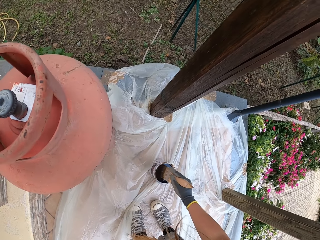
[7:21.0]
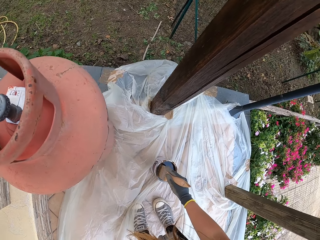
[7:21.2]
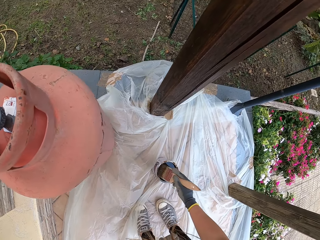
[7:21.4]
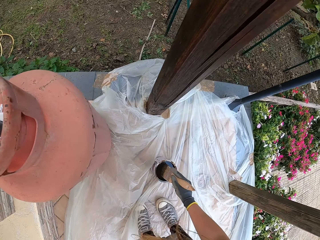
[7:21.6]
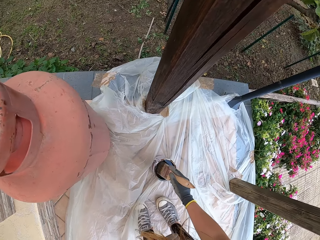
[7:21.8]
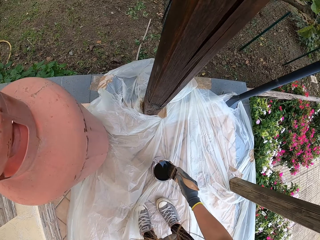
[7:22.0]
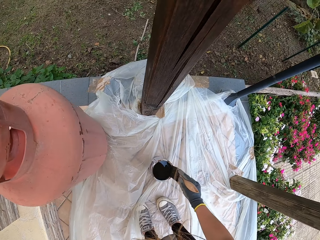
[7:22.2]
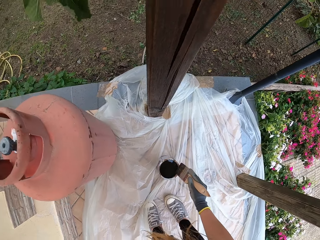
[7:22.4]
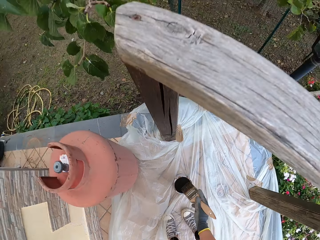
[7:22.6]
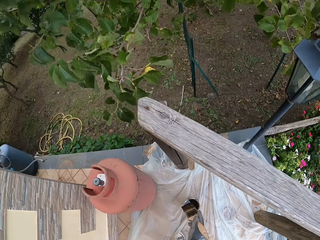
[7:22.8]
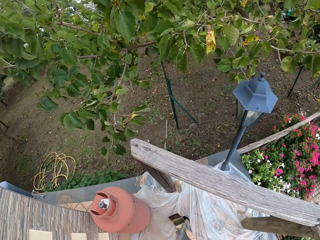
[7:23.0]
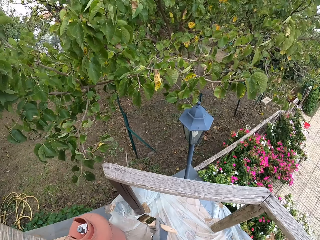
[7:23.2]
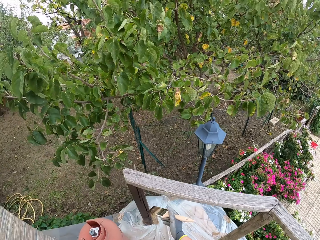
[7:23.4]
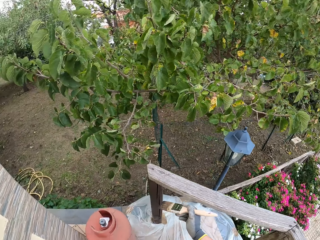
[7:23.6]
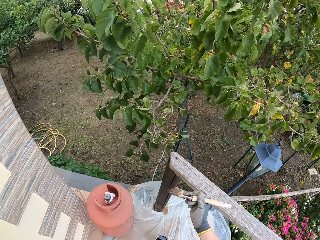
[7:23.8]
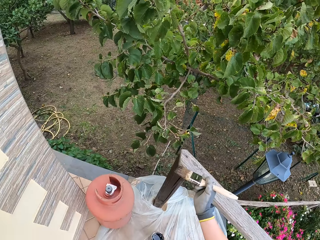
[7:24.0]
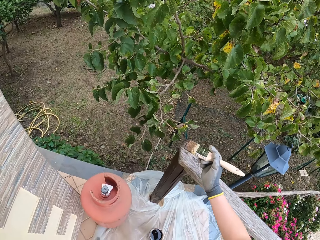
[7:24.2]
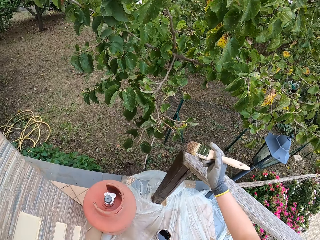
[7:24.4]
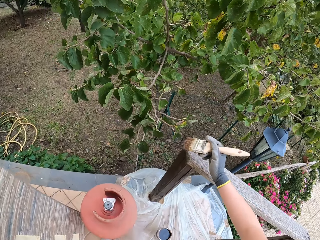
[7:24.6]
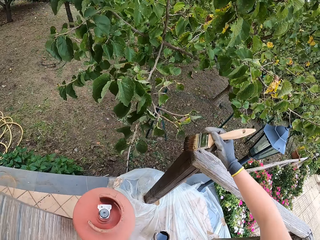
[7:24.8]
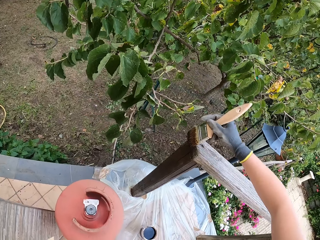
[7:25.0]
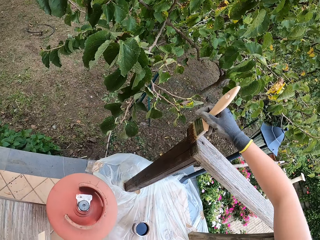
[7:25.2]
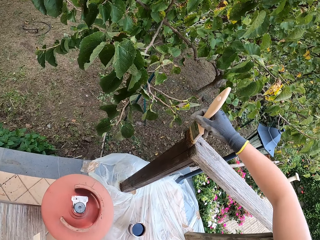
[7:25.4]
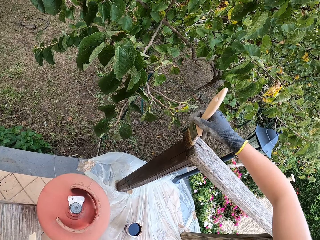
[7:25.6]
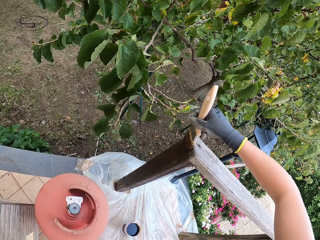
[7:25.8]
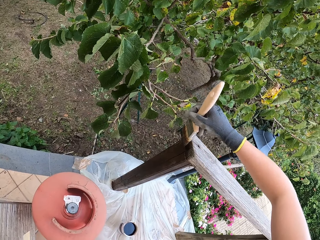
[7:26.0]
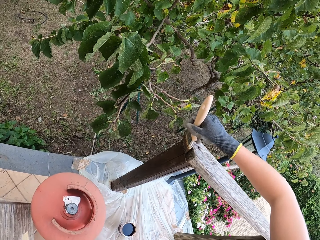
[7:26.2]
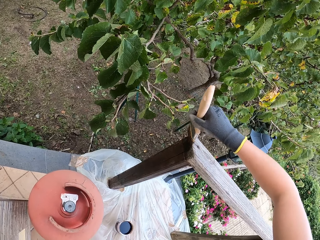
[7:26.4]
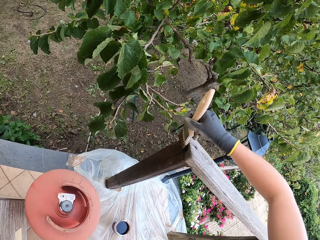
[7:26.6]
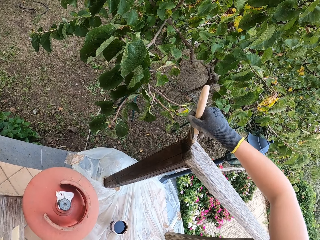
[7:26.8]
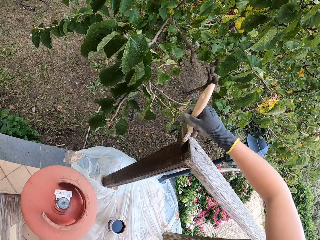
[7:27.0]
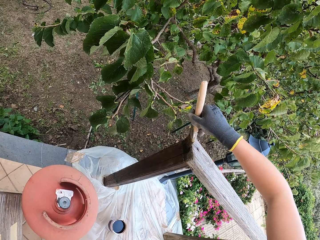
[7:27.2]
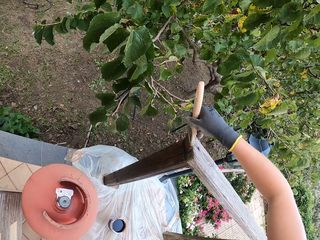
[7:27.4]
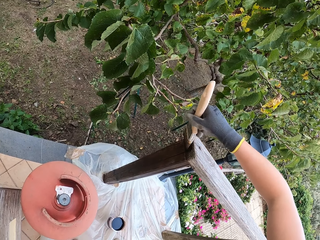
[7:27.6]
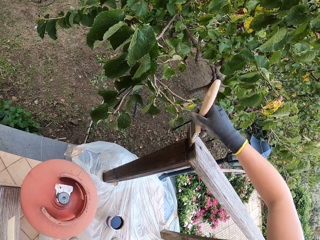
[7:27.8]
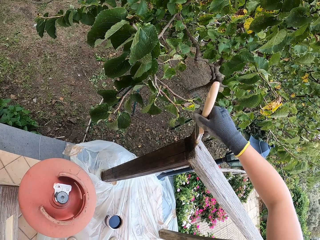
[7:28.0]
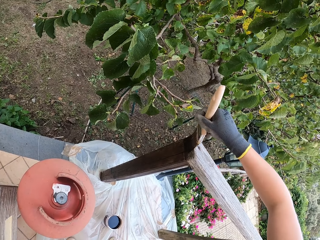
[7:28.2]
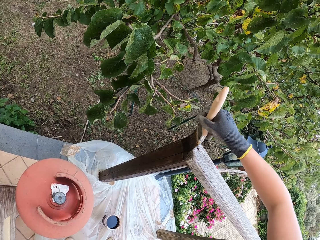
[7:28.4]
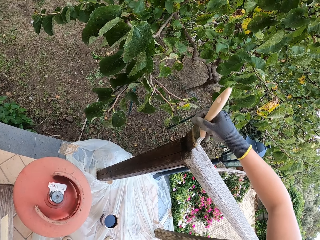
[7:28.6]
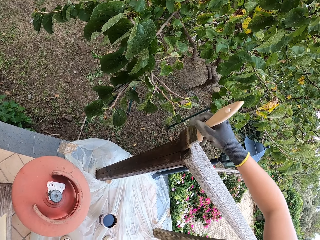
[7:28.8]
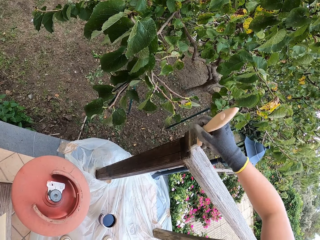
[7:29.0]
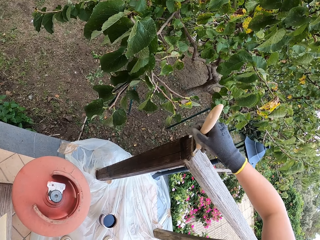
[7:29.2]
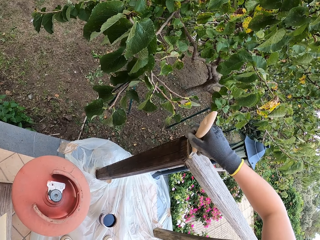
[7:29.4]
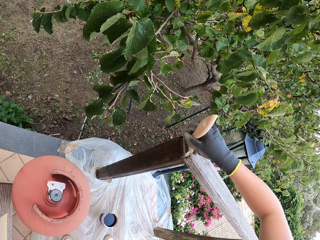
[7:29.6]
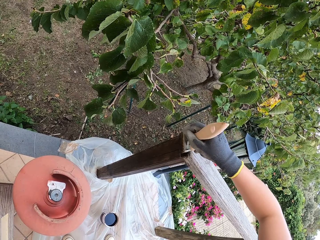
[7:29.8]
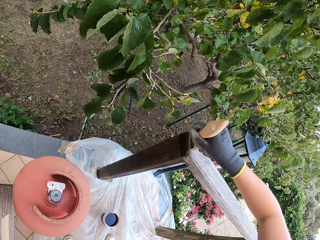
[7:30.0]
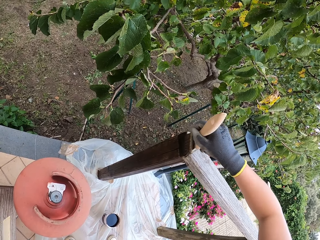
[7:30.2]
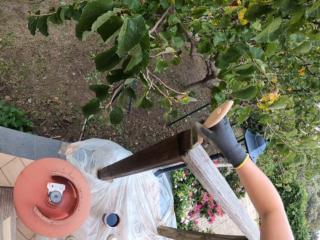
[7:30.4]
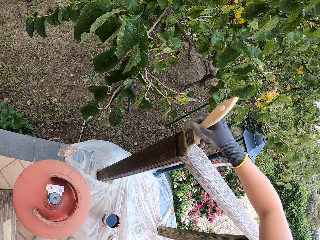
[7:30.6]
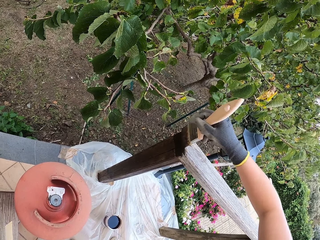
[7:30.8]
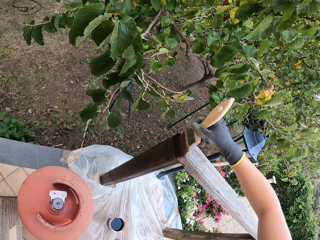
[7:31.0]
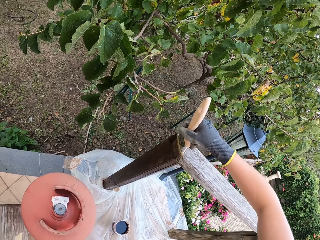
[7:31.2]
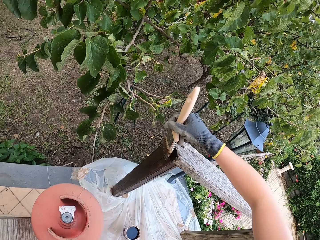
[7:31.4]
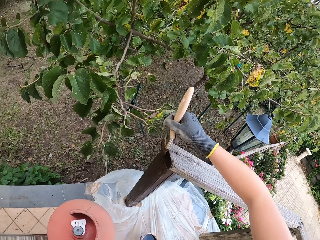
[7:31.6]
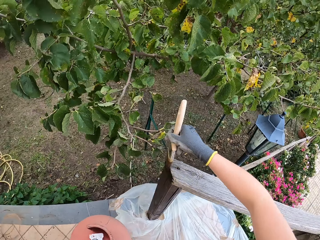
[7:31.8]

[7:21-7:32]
The camera wearer stands. They paint the wooden balcony rail.

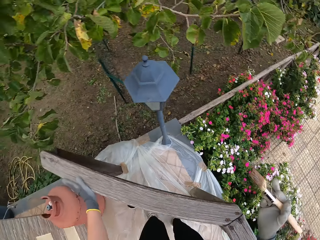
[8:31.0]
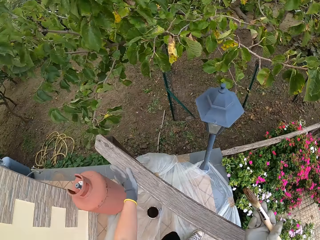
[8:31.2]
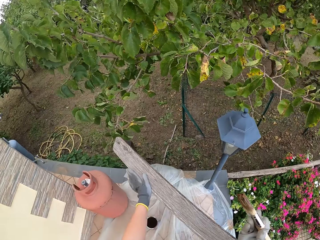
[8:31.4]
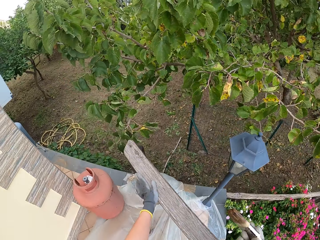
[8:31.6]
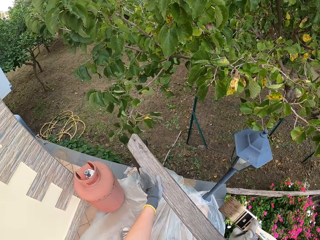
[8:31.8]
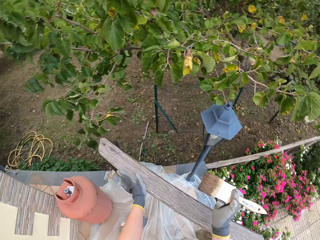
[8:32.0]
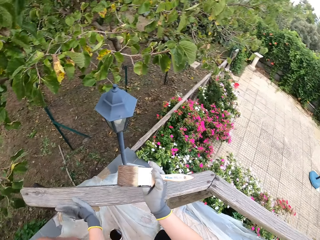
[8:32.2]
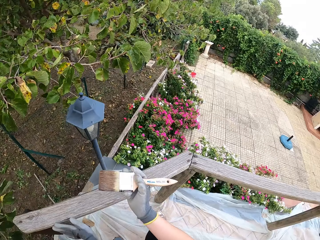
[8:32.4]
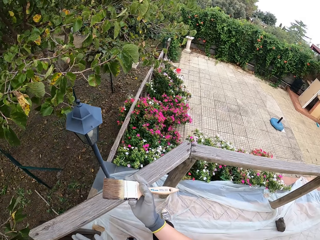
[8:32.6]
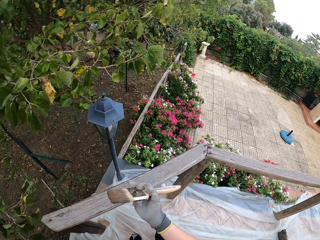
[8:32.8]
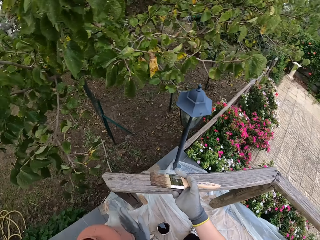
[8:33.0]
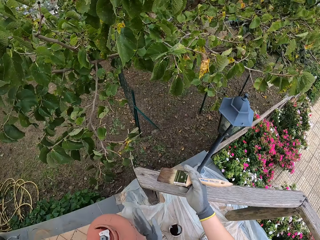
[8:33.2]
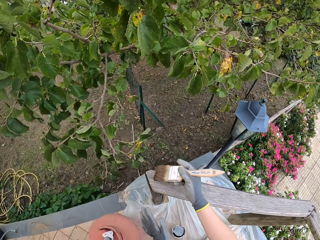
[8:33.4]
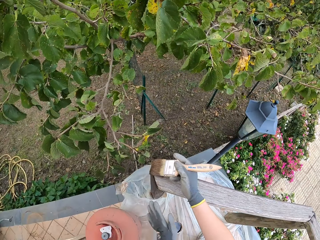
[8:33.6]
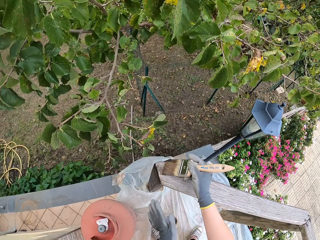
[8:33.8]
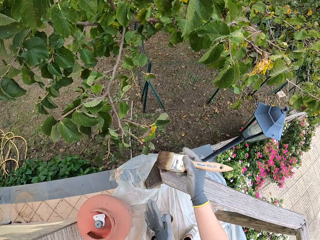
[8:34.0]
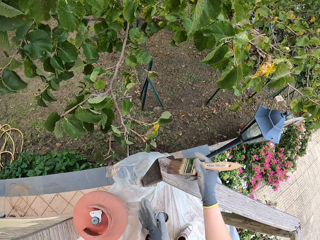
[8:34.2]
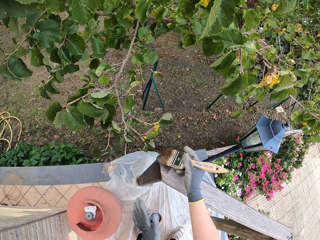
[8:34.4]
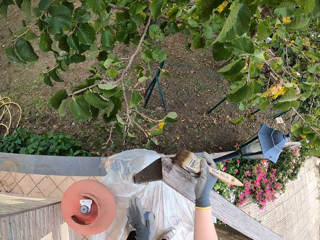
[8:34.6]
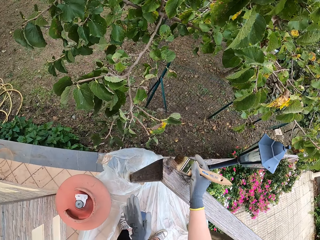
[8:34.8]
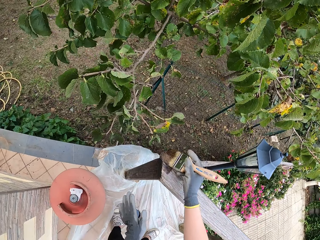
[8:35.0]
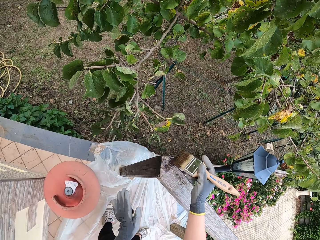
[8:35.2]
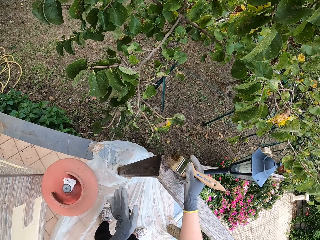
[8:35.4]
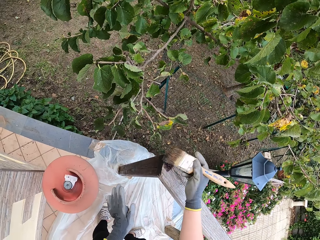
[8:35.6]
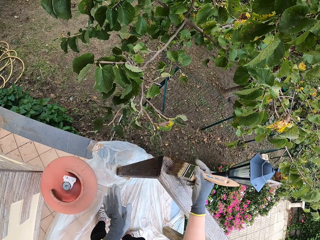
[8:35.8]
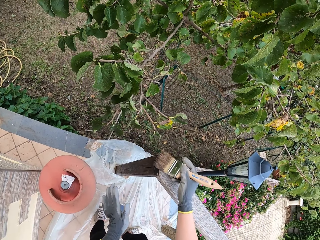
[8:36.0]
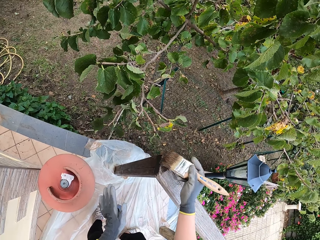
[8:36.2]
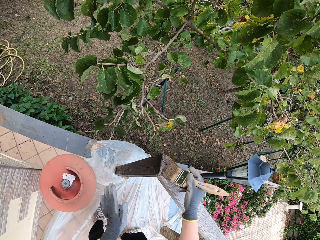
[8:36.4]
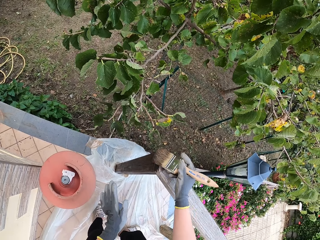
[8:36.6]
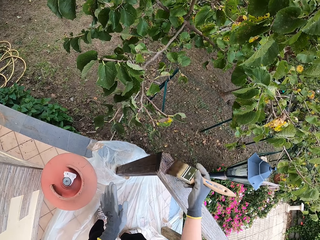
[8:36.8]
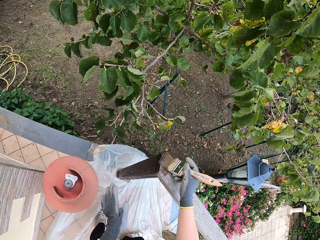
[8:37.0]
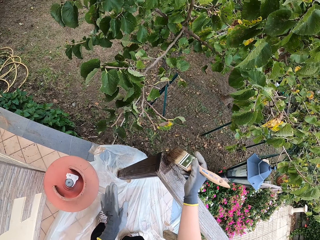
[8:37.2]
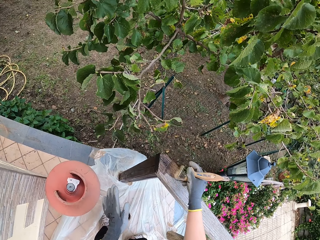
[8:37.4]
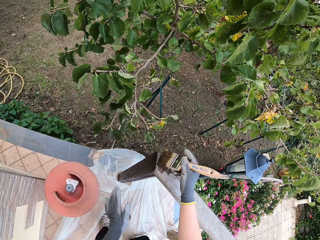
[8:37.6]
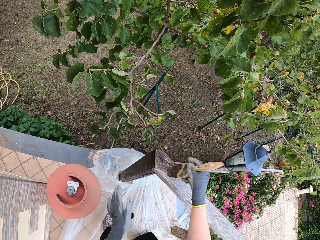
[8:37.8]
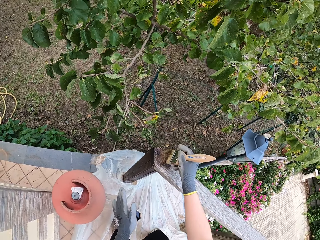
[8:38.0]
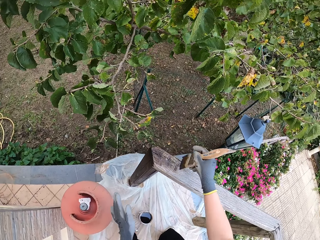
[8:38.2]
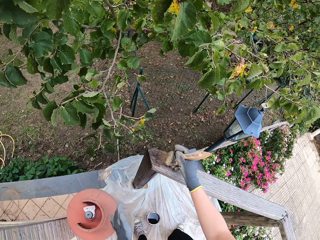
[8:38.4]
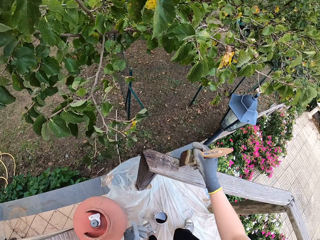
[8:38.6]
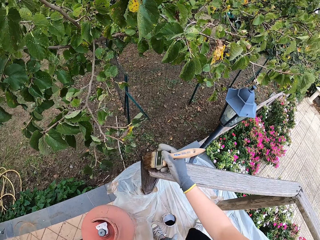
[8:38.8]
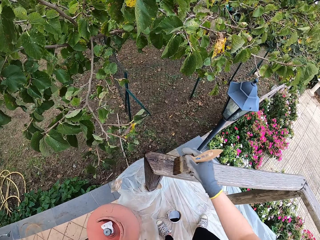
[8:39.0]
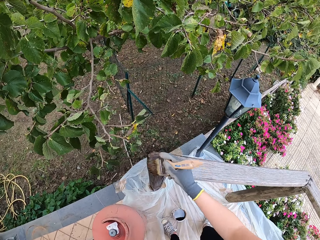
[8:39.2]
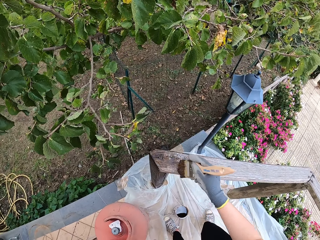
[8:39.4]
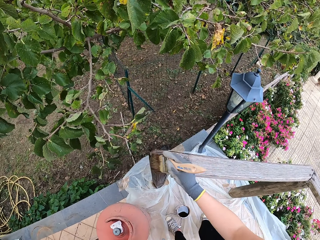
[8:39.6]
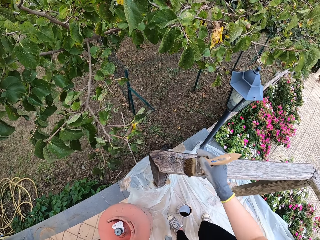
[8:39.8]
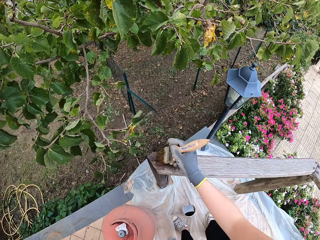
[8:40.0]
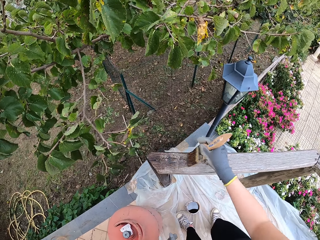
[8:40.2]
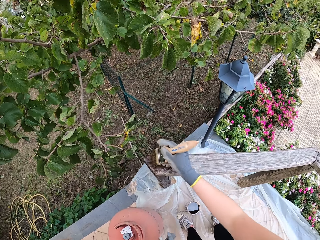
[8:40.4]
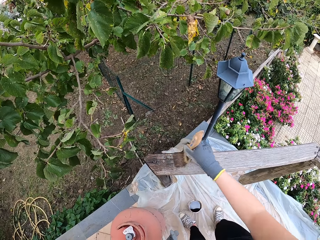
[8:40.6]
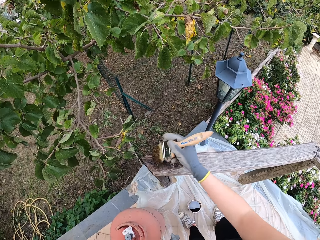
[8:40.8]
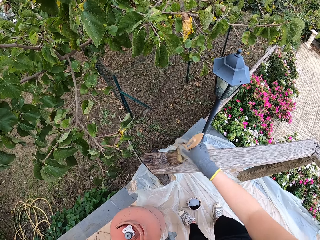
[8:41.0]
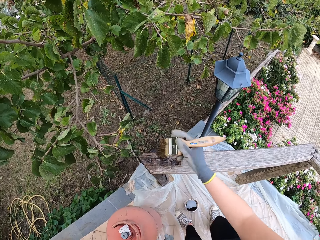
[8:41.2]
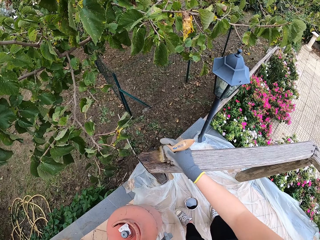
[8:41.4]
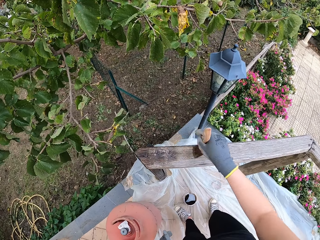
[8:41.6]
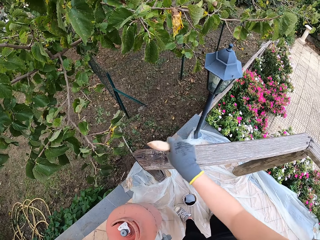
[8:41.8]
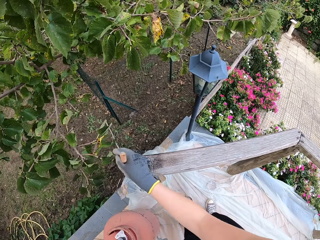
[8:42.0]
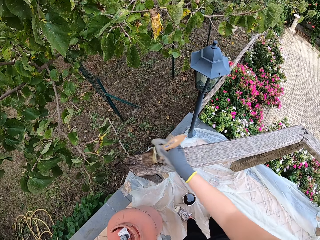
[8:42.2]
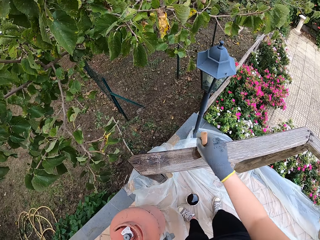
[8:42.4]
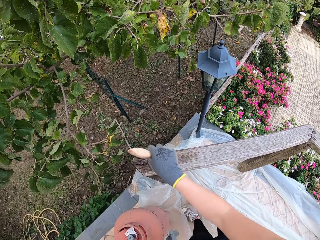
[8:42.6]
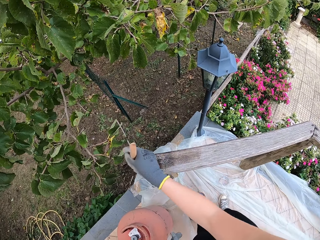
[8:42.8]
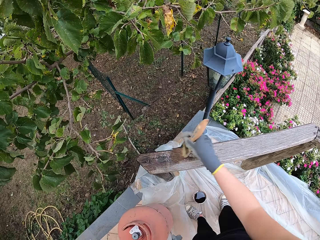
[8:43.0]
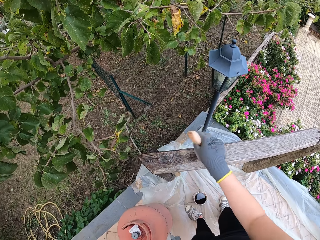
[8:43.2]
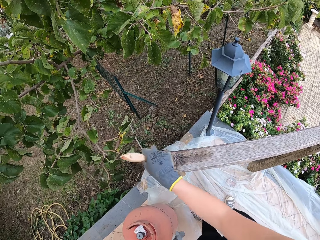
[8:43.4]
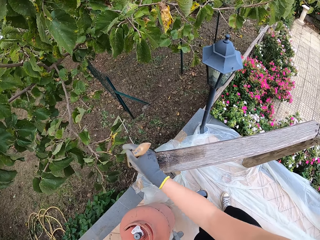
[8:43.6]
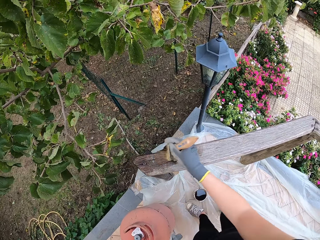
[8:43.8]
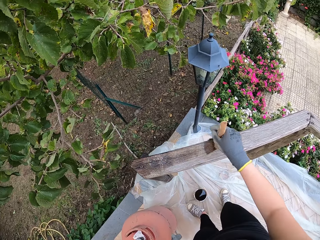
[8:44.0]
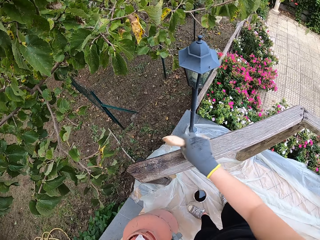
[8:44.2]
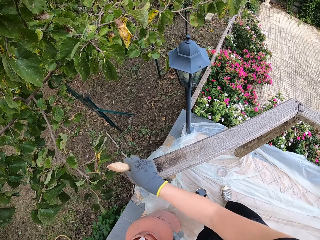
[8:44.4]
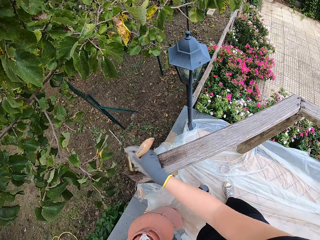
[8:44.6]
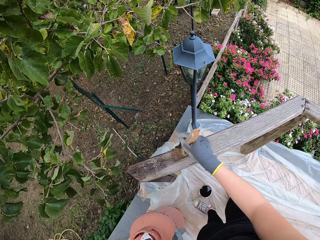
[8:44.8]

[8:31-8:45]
The camera wearer removes her left hand on the wood.
